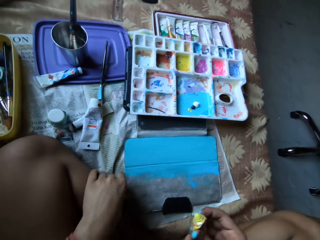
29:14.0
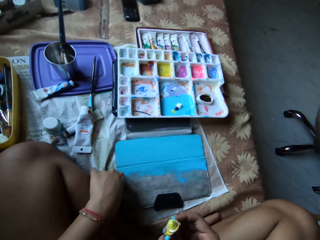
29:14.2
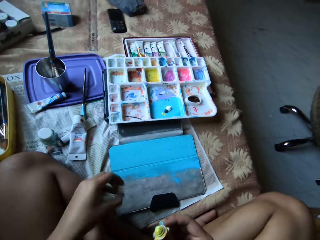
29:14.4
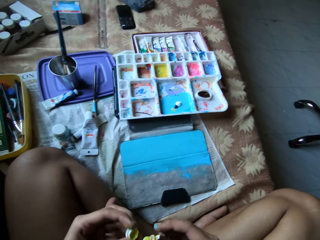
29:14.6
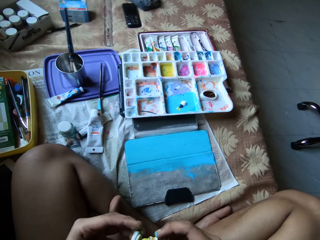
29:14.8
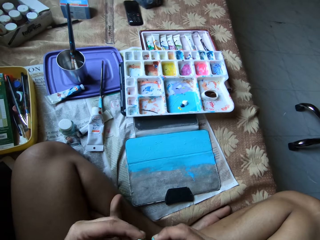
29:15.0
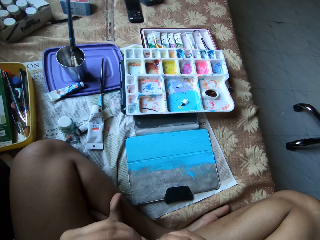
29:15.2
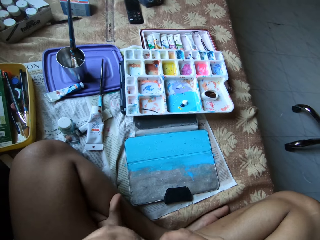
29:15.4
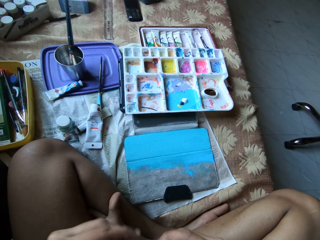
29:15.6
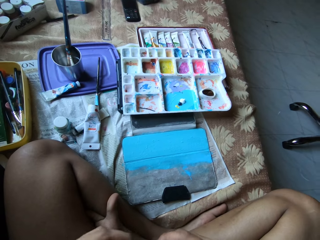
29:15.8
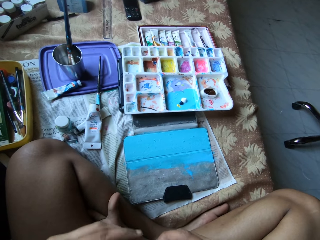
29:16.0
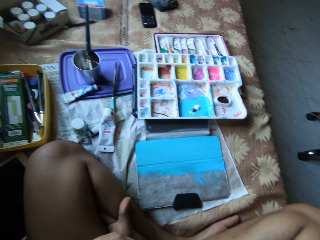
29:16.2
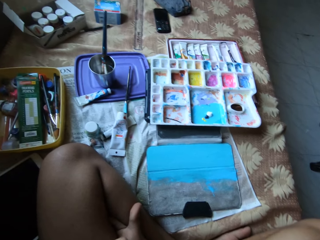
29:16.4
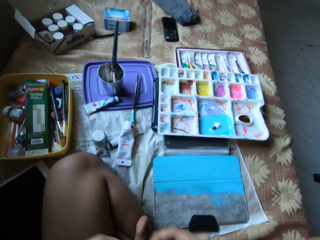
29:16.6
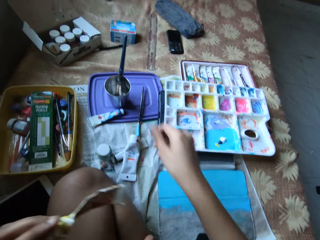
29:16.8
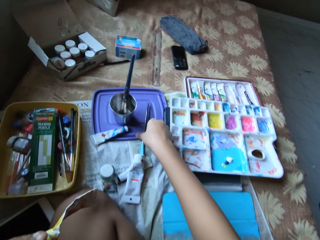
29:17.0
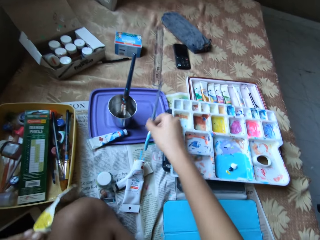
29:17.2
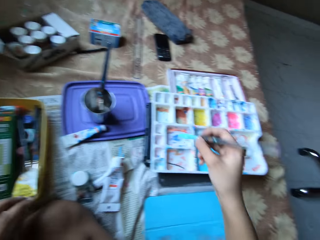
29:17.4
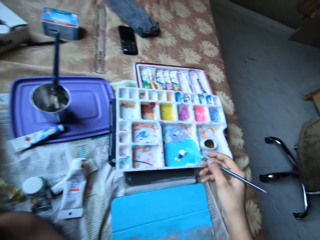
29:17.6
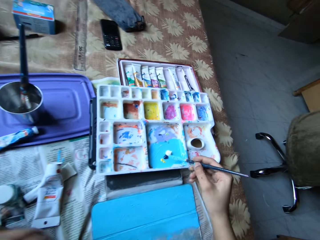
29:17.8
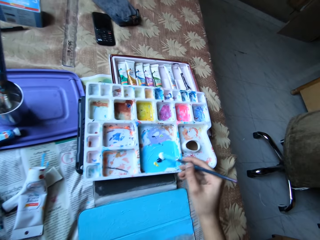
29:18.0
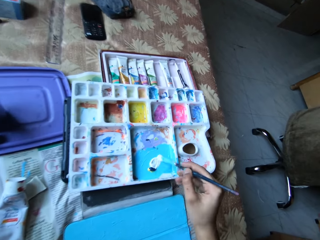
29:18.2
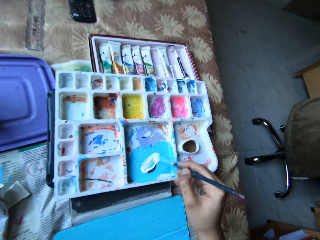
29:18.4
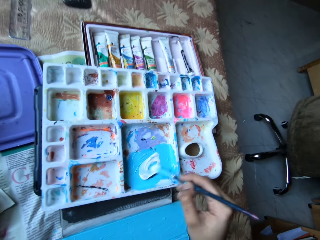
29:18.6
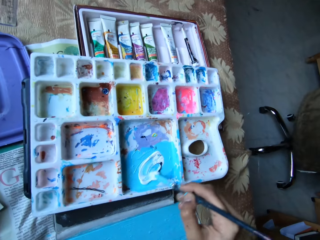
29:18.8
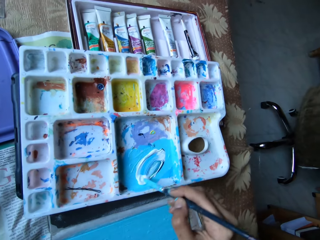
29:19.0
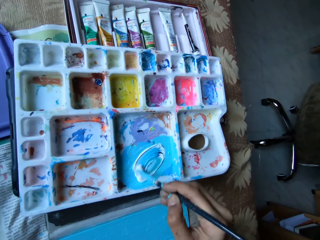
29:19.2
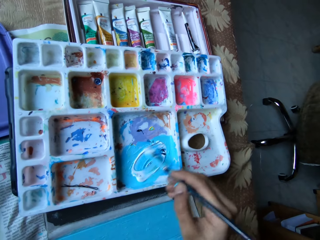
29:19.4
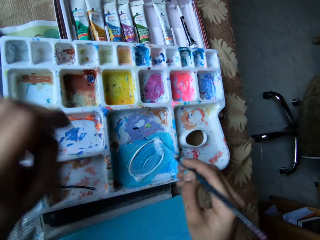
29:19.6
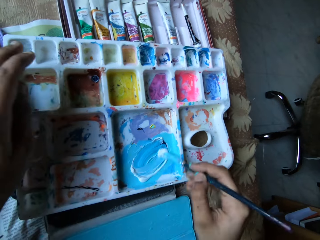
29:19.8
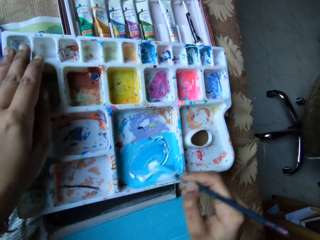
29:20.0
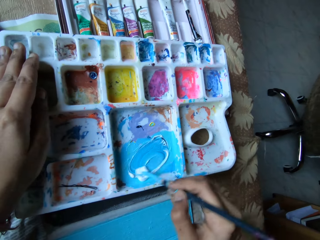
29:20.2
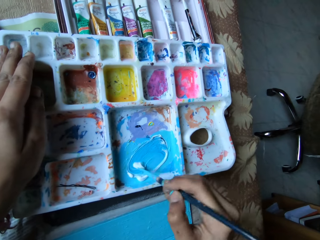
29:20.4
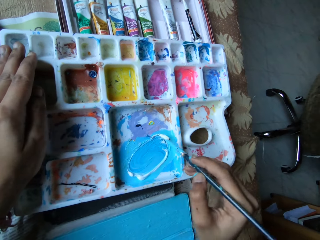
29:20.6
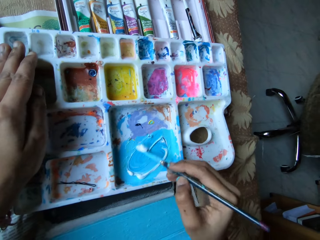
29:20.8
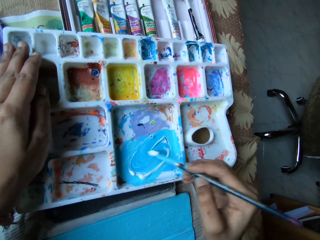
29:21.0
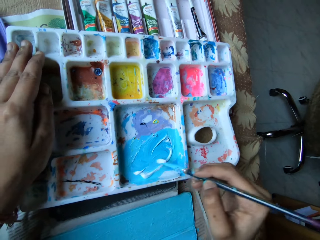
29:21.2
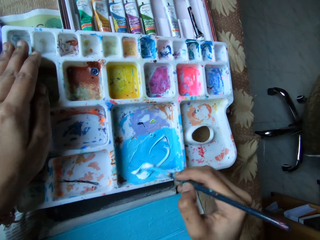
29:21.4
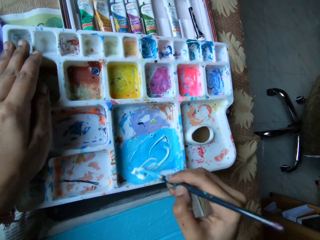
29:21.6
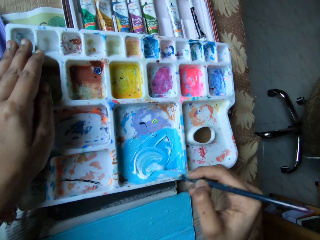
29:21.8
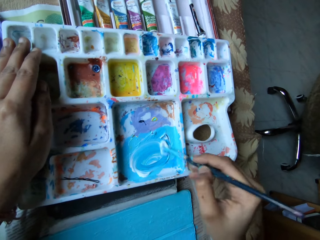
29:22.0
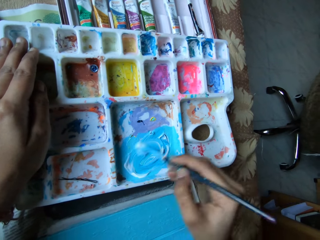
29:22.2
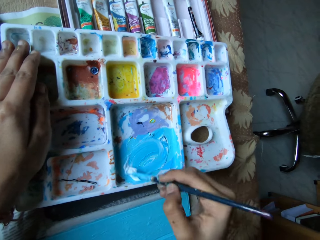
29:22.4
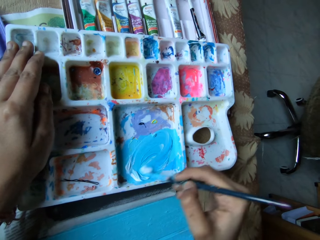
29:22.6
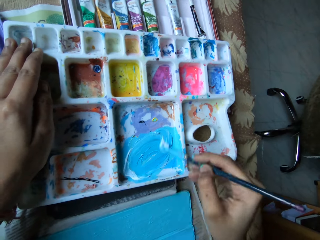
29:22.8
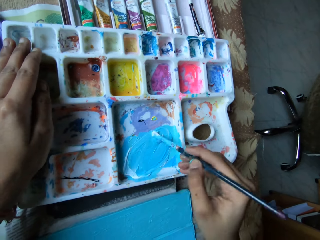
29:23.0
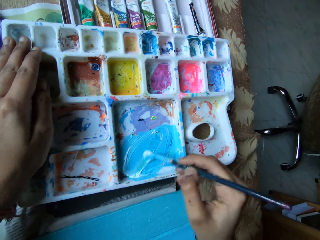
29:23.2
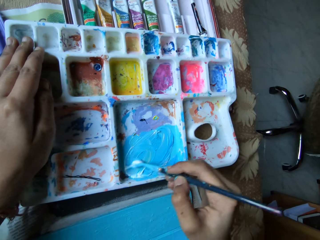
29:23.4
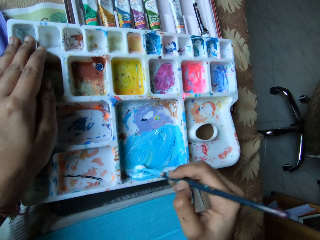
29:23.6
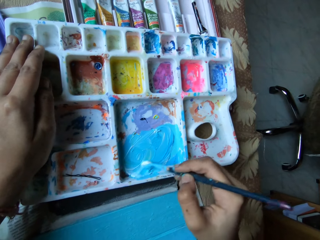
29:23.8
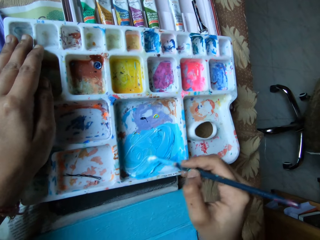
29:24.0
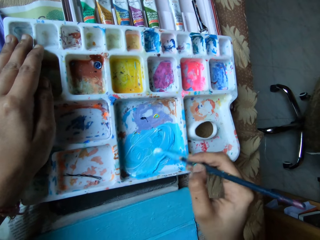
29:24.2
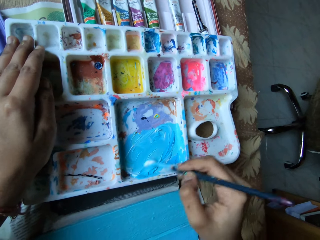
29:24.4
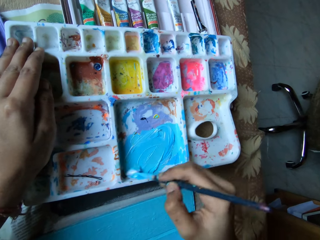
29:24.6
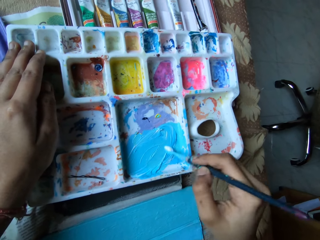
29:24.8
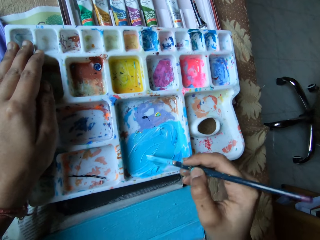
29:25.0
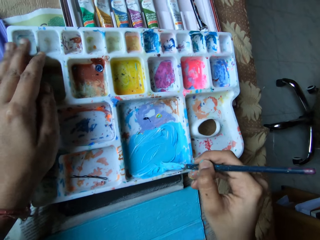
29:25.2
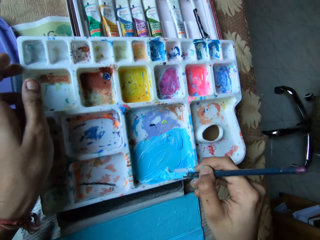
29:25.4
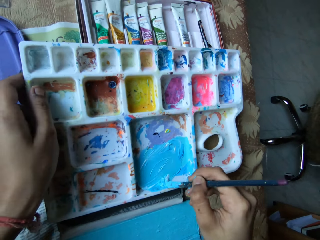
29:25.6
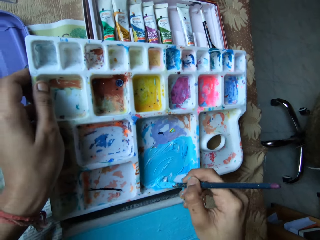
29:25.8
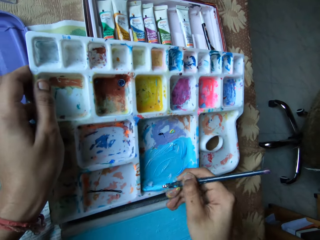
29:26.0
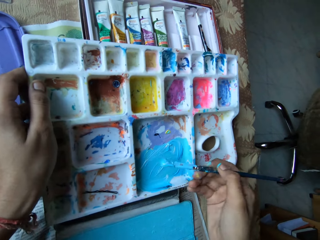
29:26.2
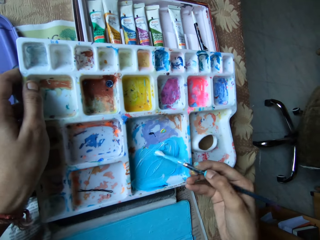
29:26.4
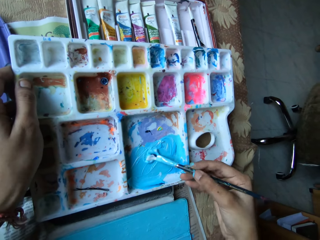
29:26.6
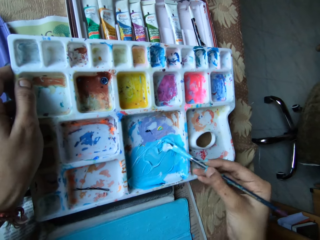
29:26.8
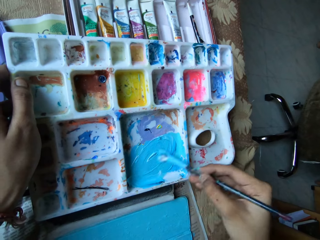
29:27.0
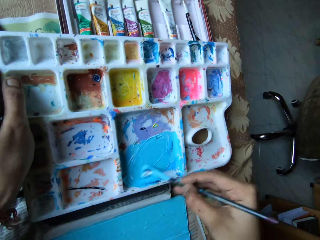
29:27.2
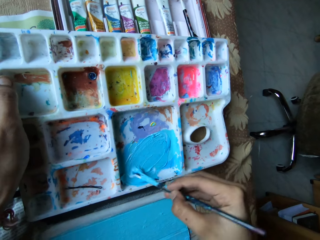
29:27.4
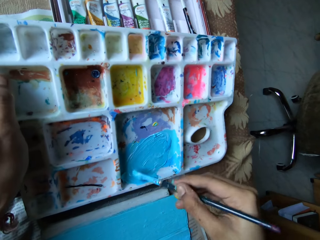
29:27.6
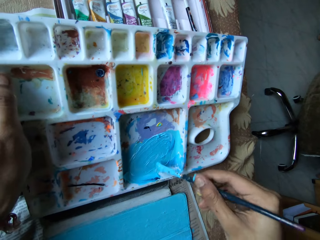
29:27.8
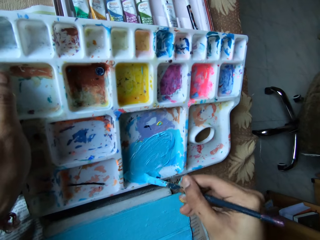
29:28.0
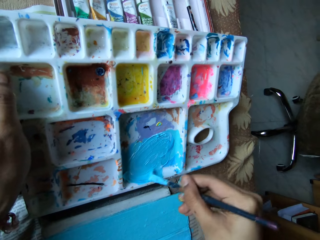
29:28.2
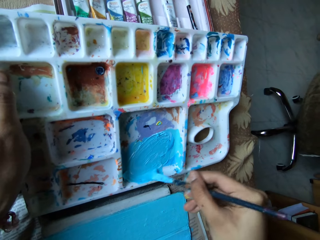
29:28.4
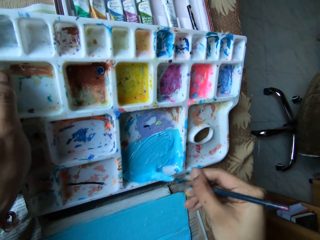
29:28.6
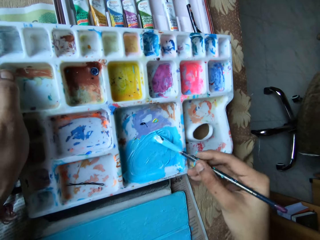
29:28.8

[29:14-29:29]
The camera wearer picks up the cover of the paint tube from the bed with her left hand. She closes the paint tube in her right hand with the cover of the paint tube in her left hand. She picks up the paintbrush from the tray on the bed with her right hand. She drops the paint tube in her left hand on the bed. She mixes the paints on the paint palette with the paintbrush in her right hand. She places her left hand on the paint palette on the bed. She holds a paint container. She mixes the paints with the brush. She scrapes paint on the paint palette with the paintbrush in her right hand. She mixes the paints on the paint palette with the paintbrush in her right hand. She lifts the paint palette with her left hand.

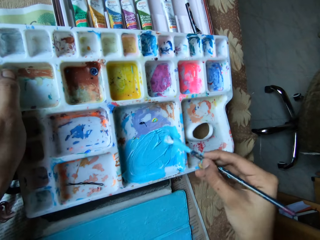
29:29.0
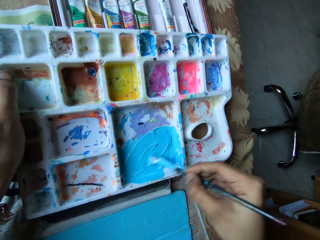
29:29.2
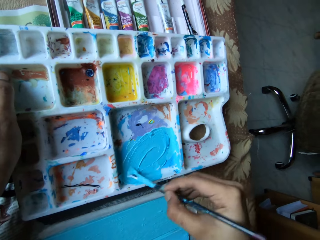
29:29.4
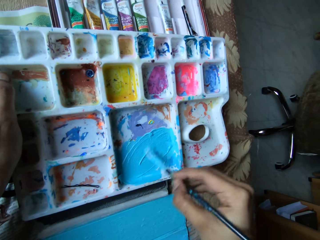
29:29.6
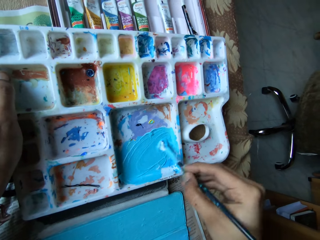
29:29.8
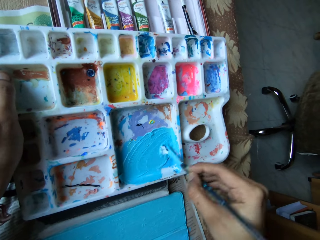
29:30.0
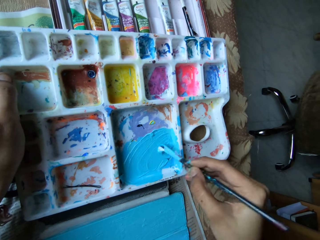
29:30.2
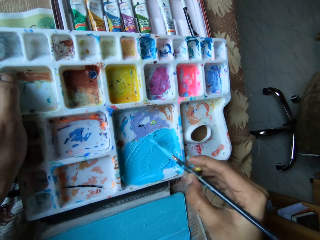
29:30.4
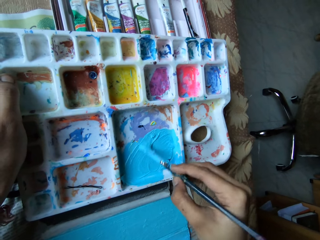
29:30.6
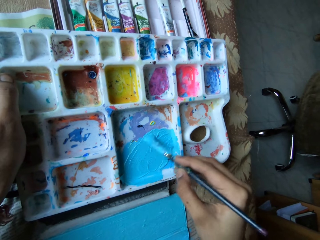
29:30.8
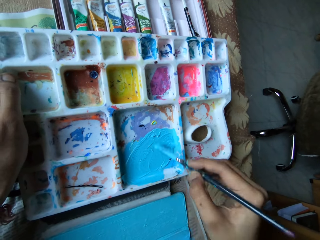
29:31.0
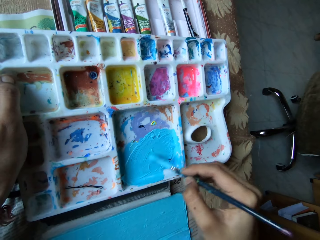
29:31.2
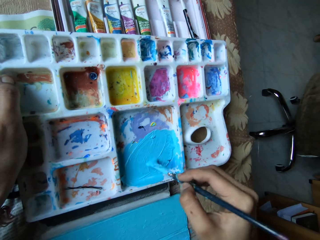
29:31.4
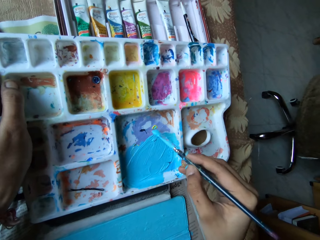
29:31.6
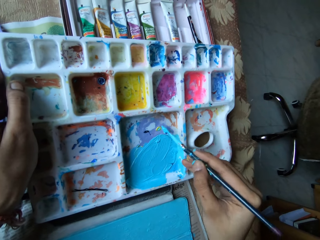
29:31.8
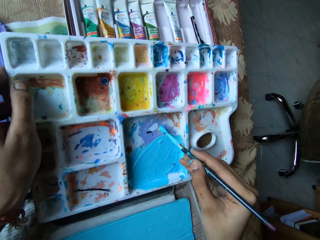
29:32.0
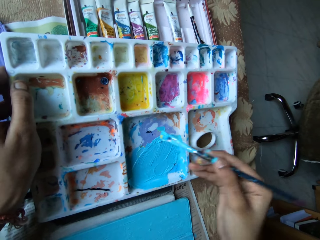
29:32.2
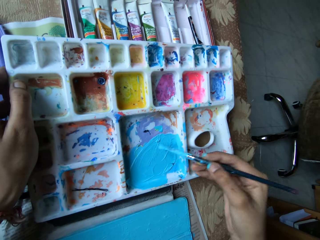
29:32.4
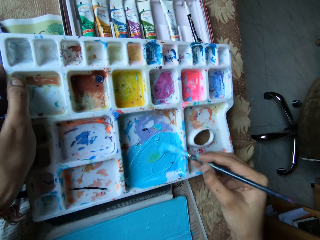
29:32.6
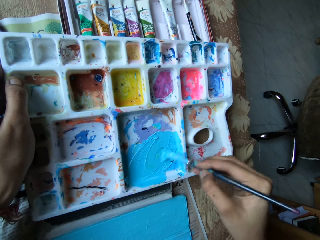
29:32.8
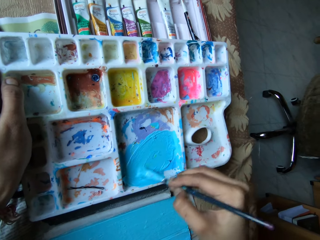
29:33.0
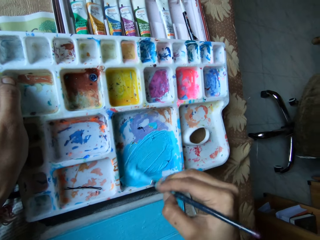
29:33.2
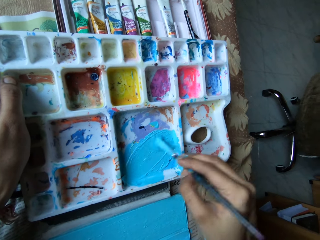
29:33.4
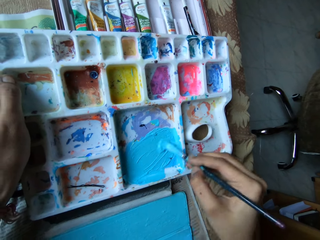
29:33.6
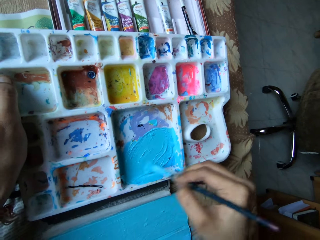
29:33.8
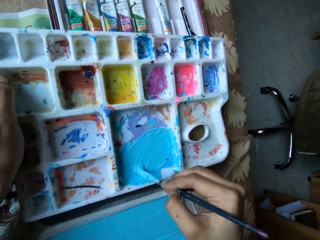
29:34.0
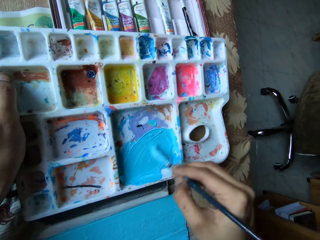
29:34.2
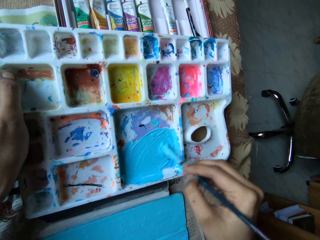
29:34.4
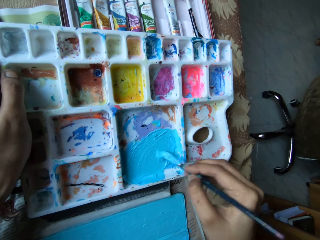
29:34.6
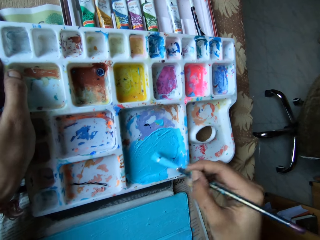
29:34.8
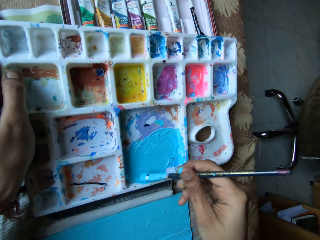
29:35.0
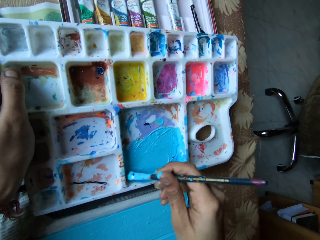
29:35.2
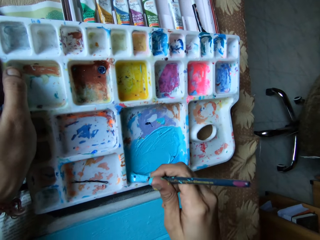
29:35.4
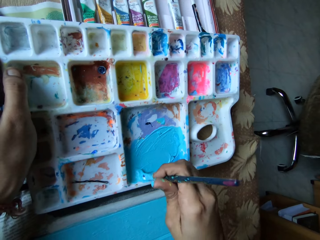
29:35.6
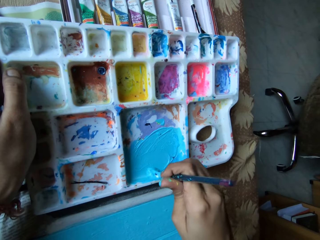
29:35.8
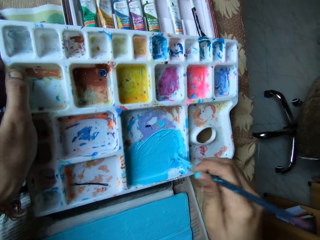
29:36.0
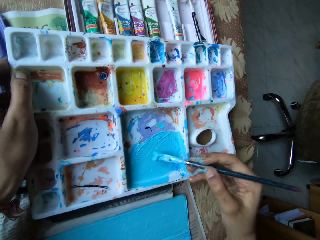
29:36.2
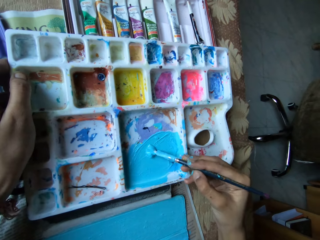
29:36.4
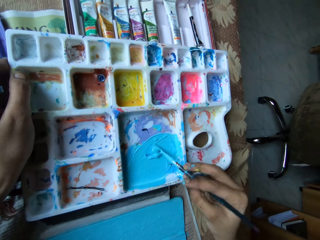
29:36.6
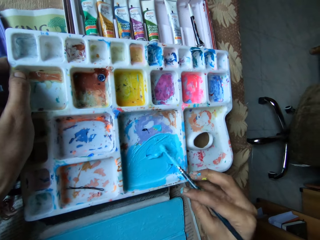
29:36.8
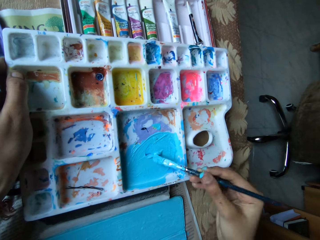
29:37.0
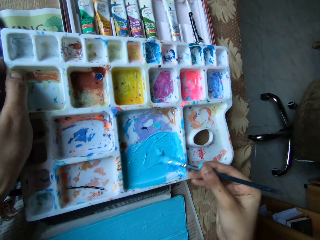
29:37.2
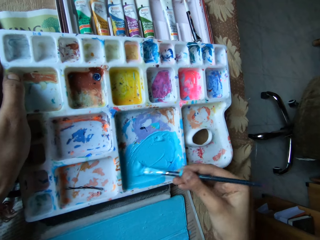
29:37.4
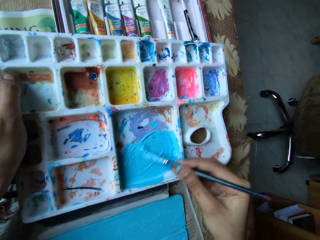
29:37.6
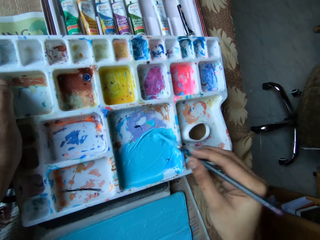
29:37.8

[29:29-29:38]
The camera wearer mixes the paints on the paint palette with the paintbrush in her right hand. She scrapes paint on the paint palette with the paintbrush in her right hand.
